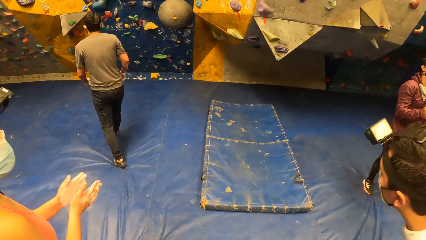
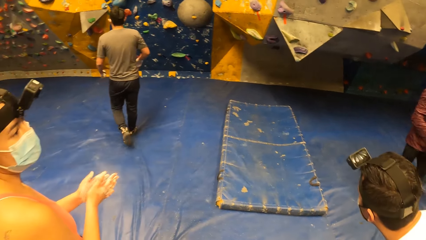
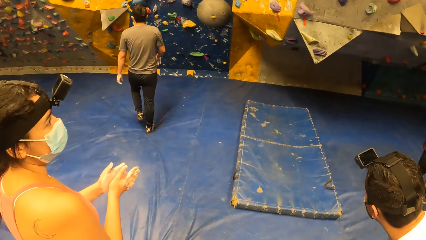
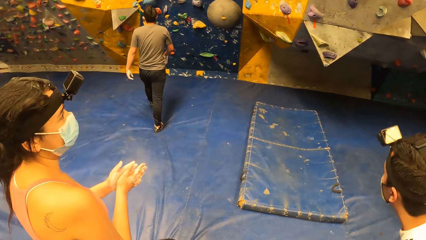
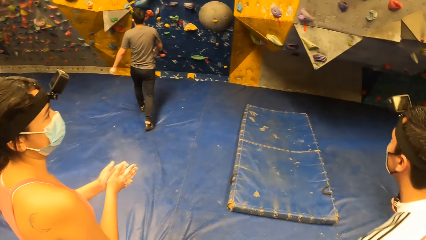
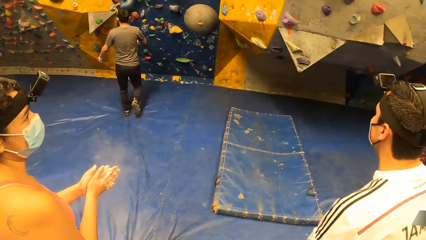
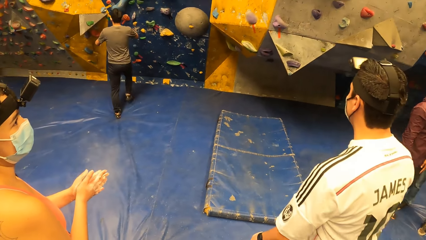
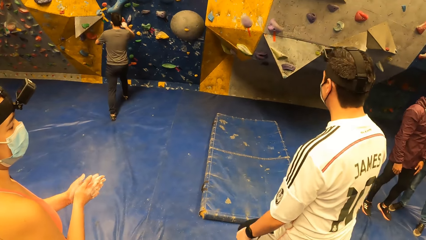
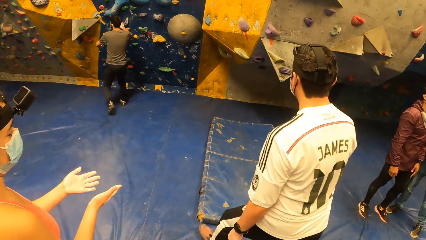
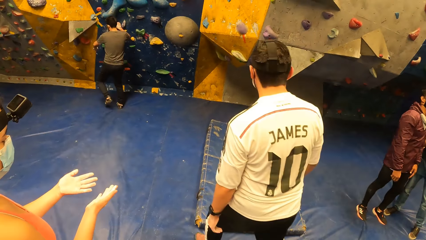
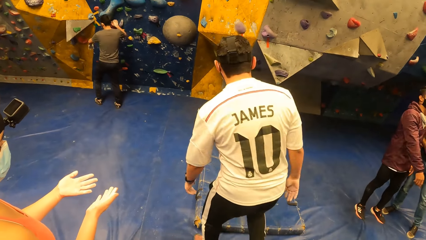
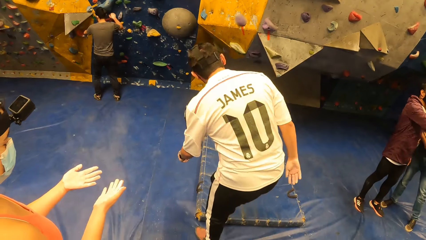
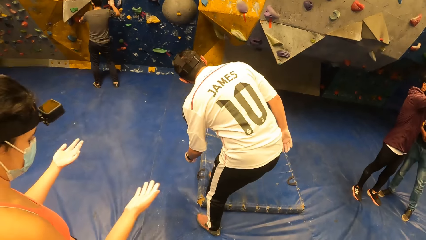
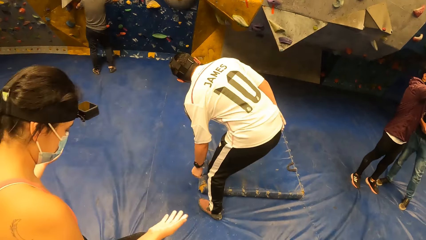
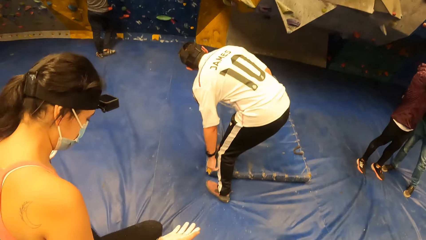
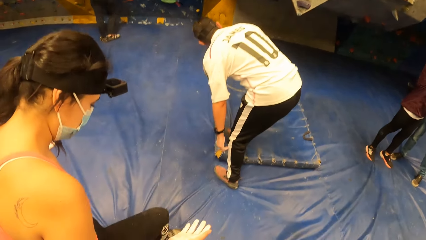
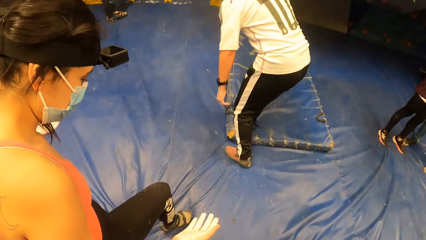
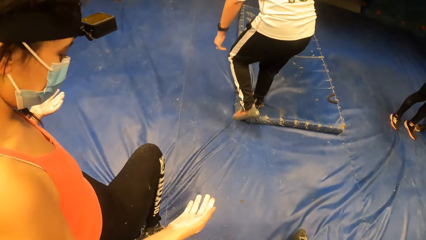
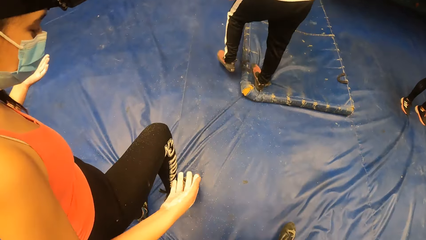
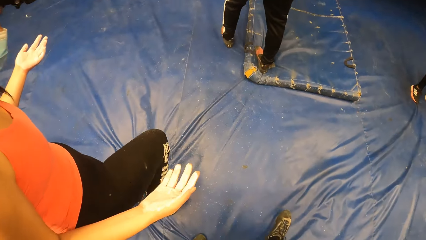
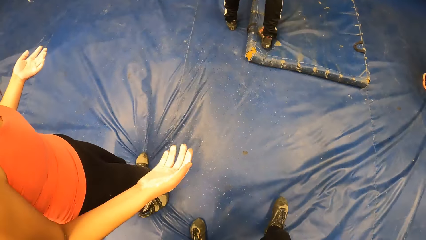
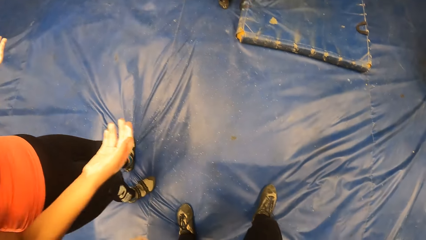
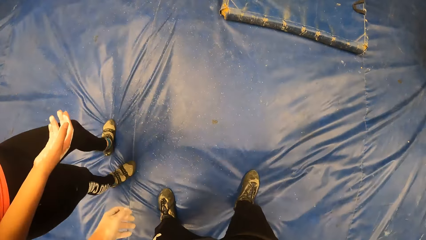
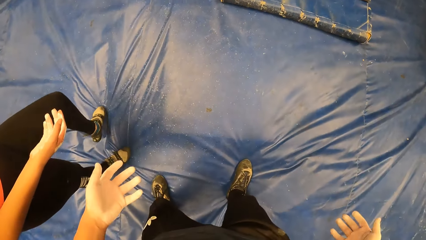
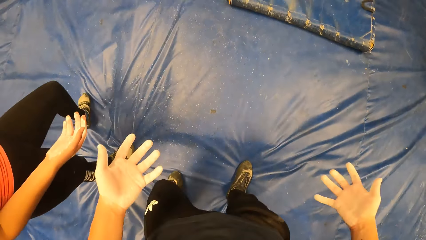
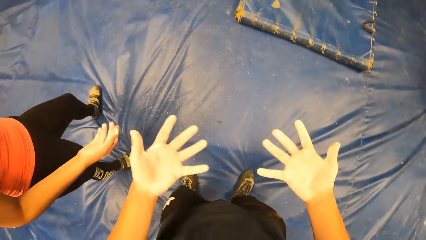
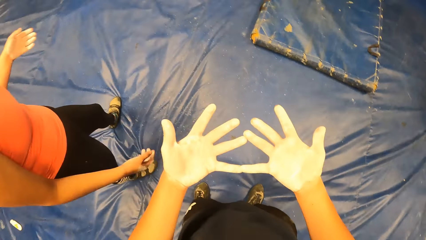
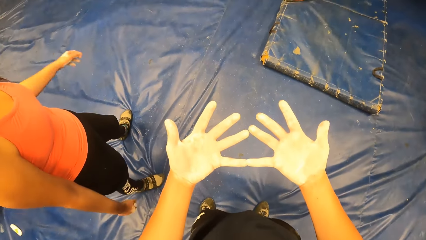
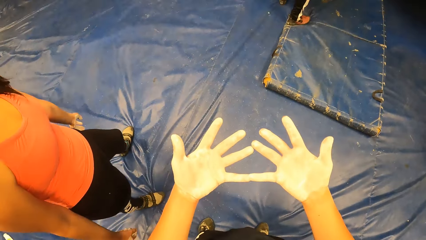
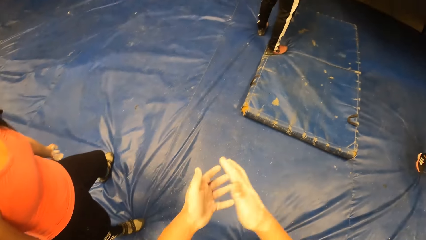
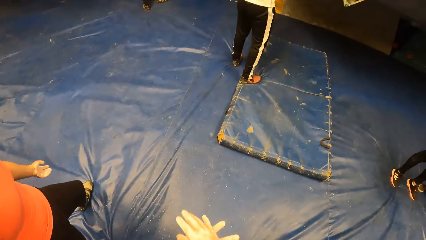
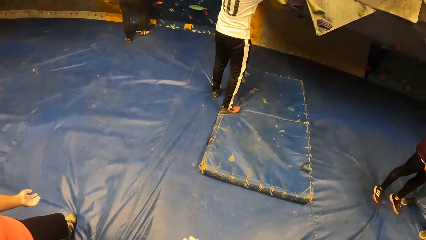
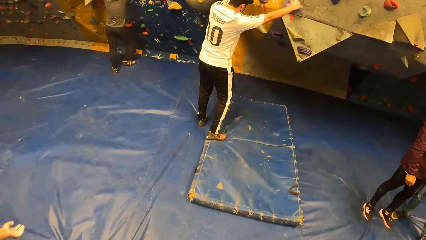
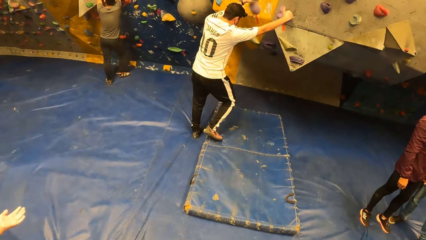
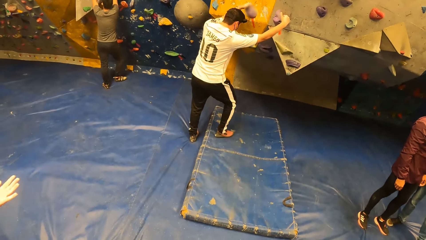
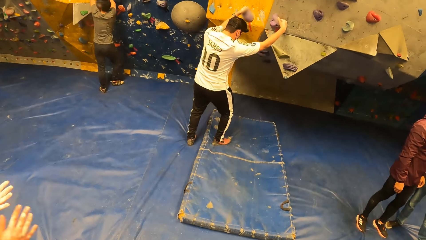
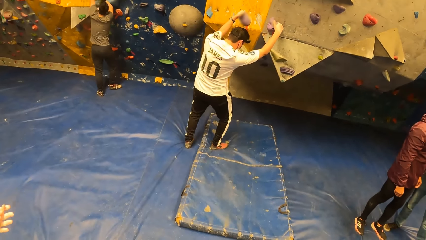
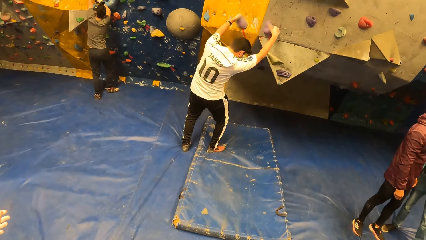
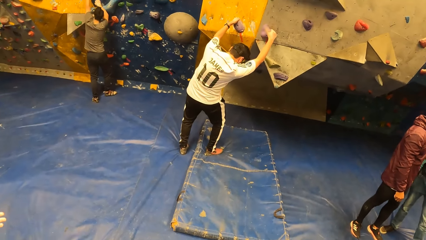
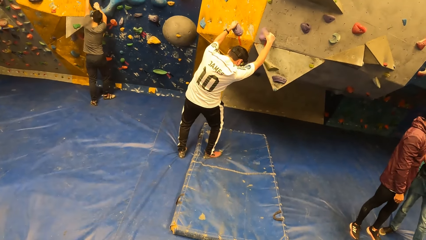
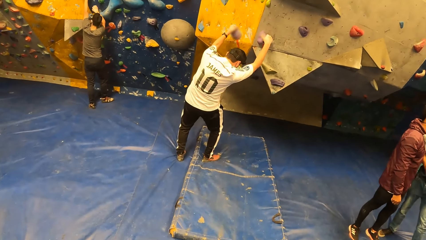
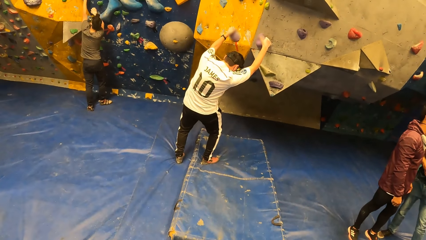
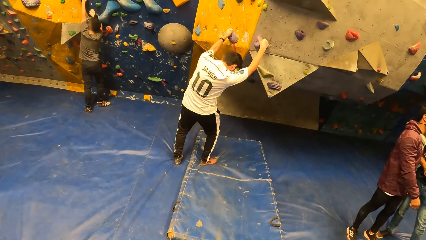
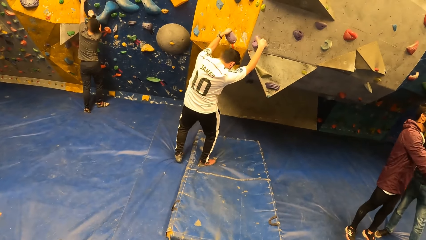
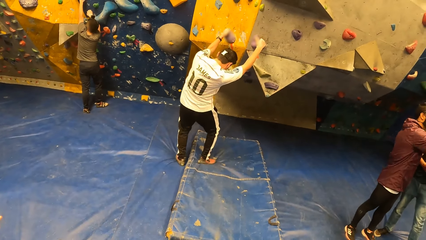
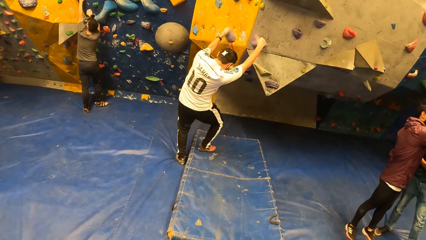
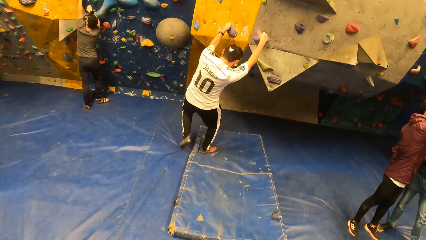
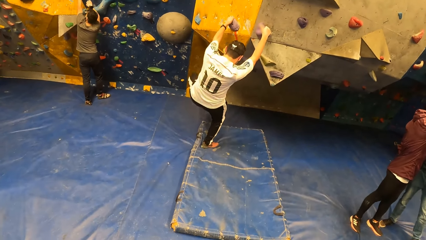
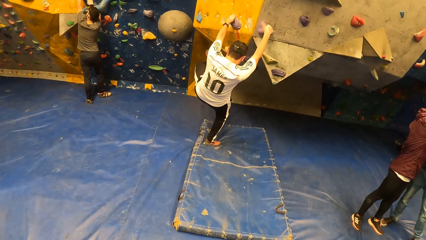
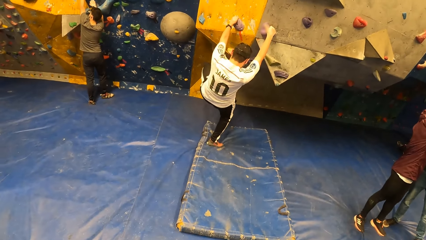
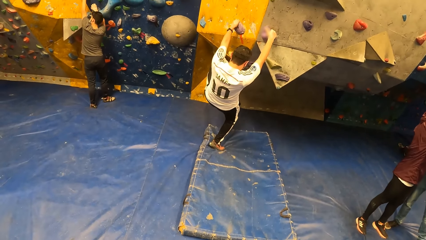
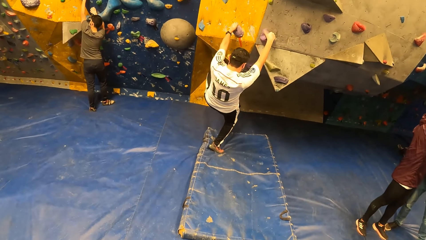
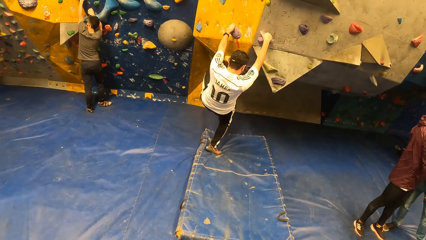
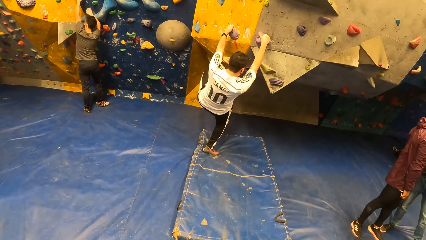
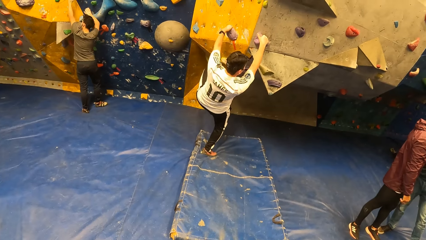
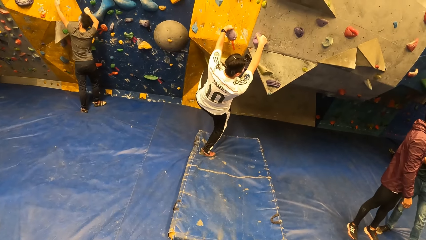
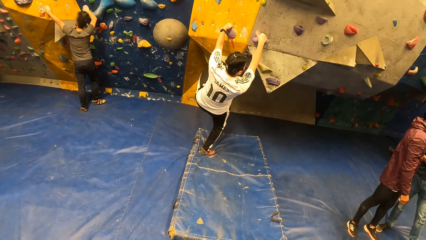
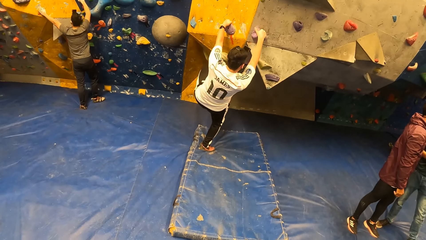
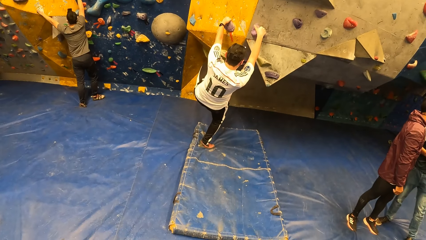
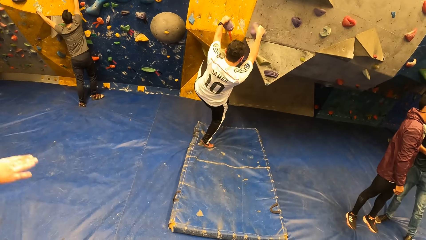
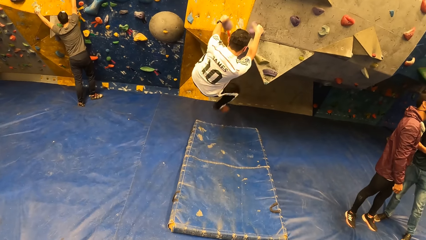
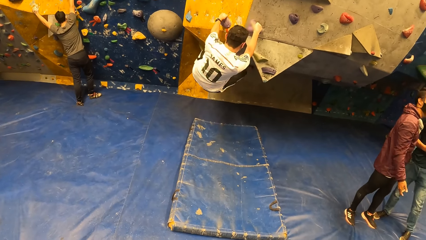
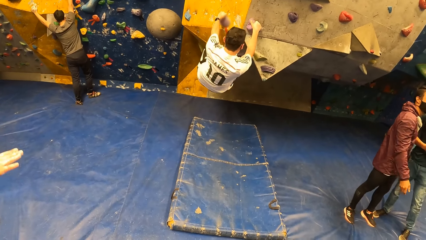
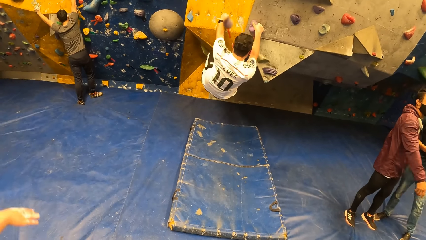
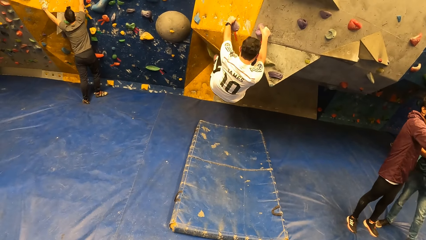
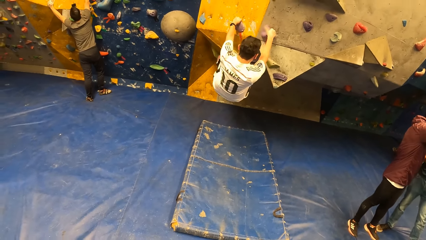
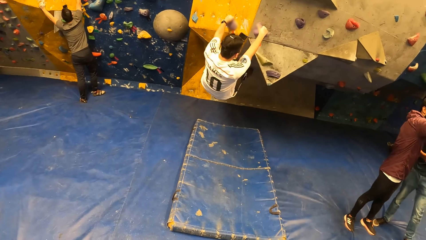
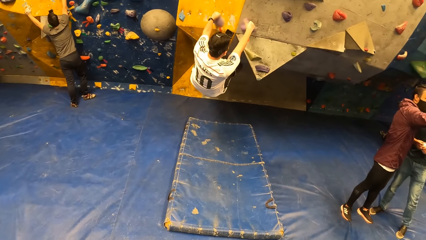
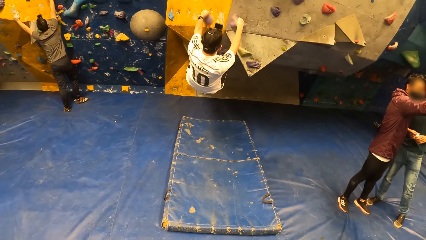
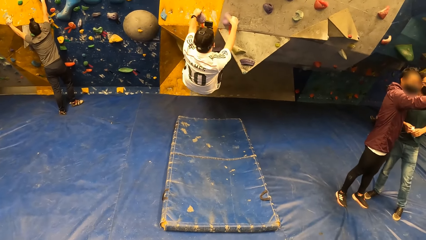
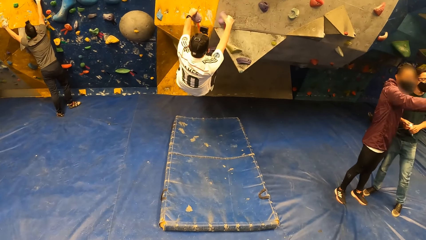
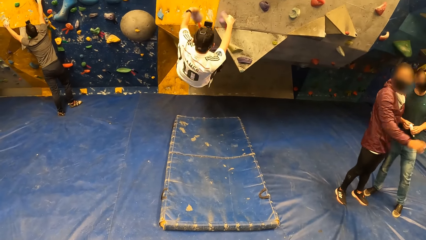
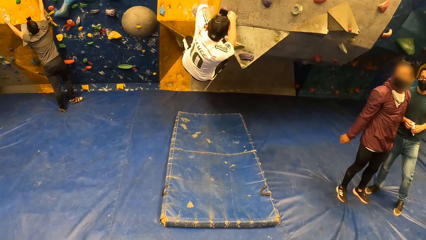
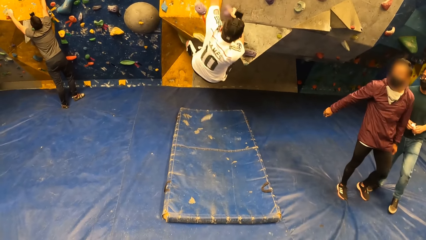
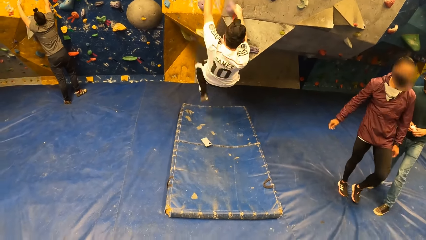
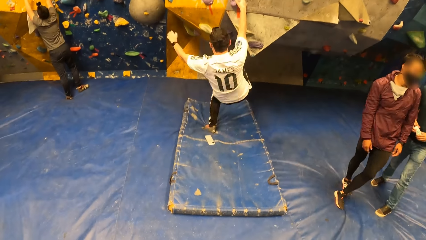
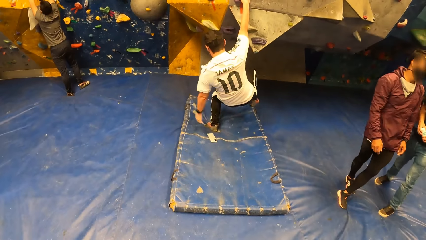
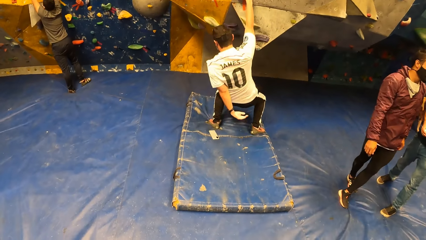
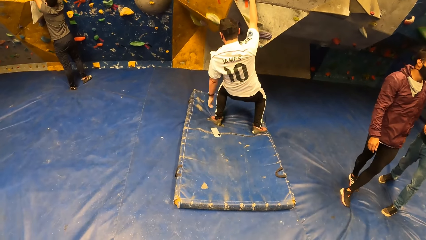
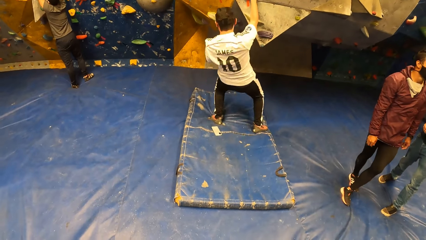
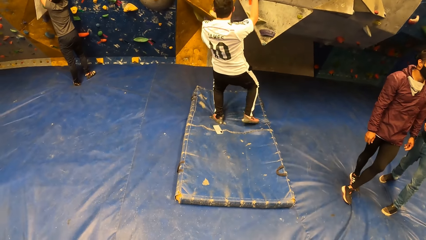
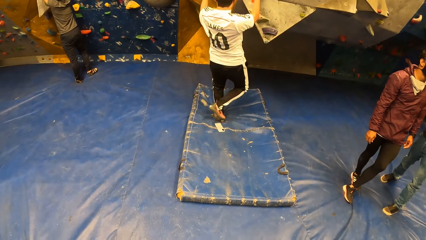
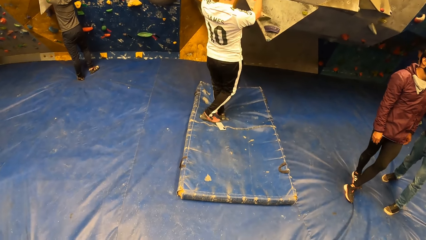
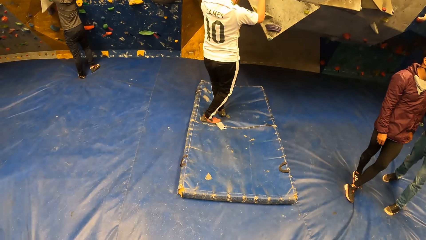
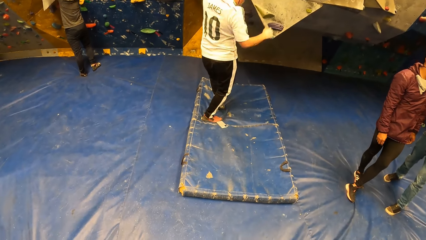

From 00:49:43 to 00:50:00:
The man touches the bouldering wall. A lady moves her feet on the floor. The camera wearer joins his hands. He looks around a room. The man climbs on the wall. Another man climbs on the wall. The lady points at the wall. The camera wearer looks around the room. The first man jumps from the wall.
